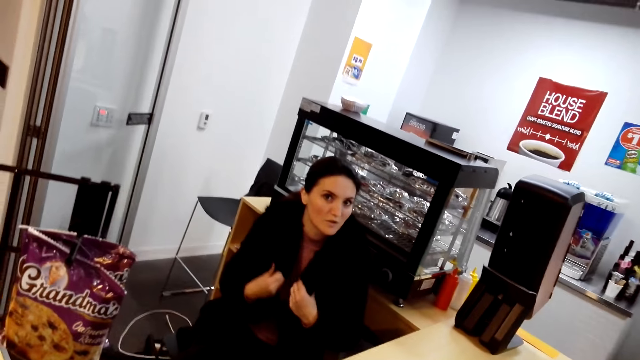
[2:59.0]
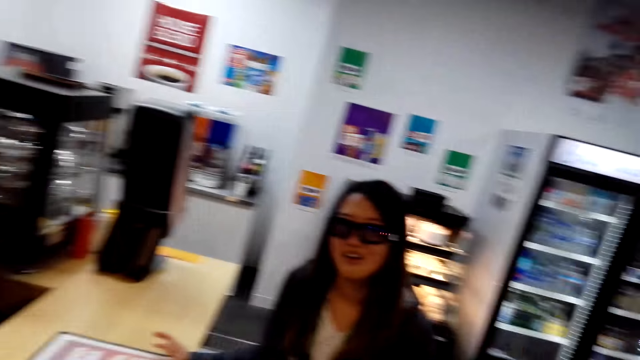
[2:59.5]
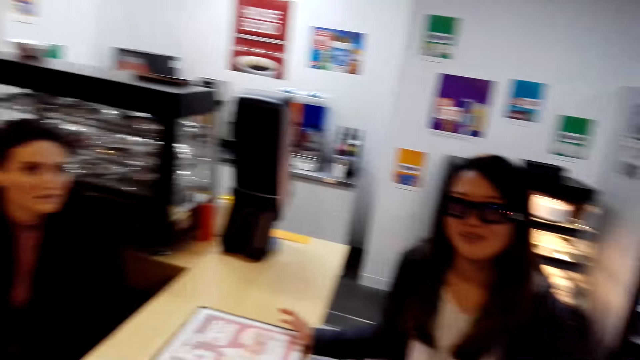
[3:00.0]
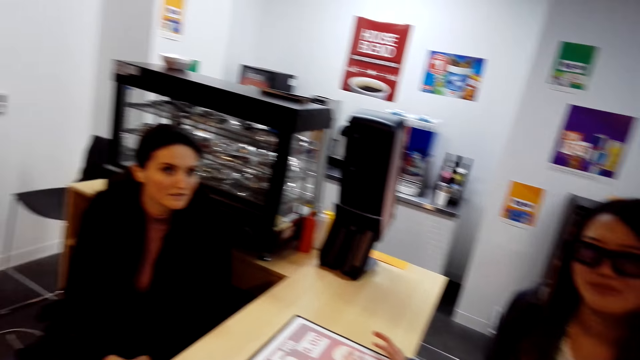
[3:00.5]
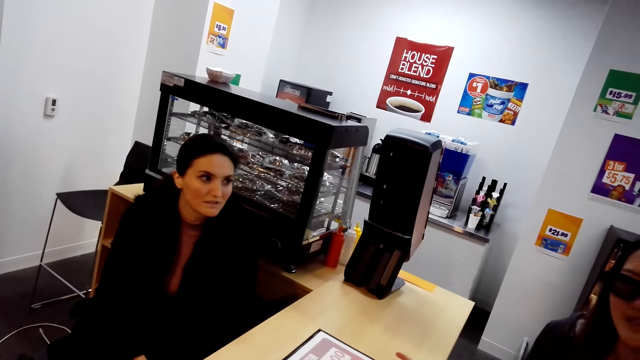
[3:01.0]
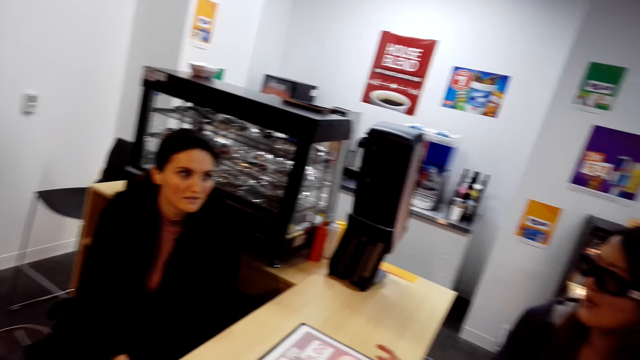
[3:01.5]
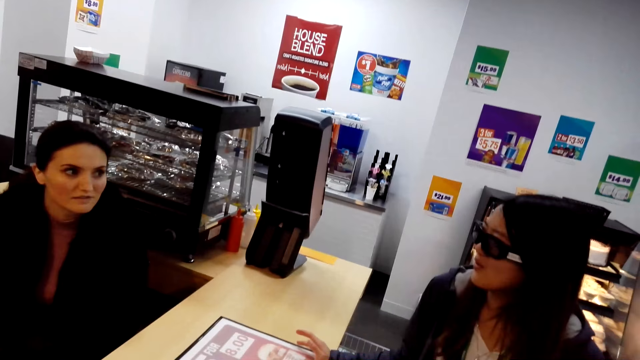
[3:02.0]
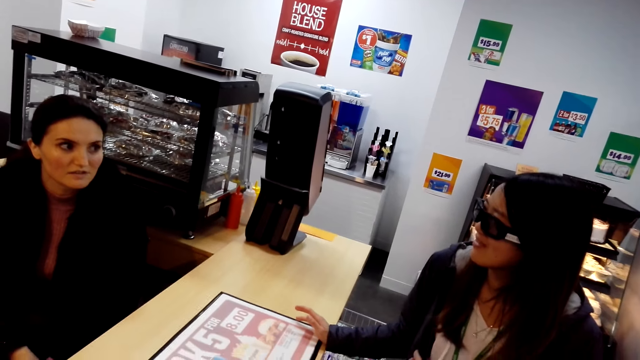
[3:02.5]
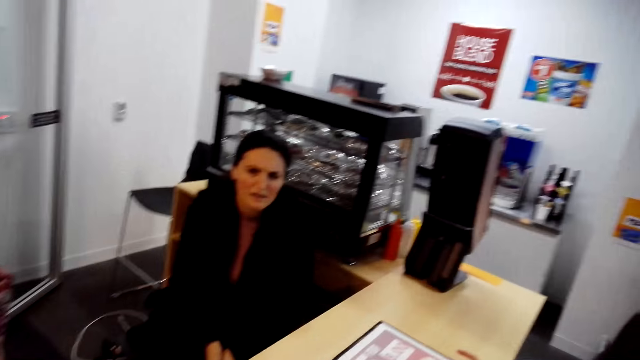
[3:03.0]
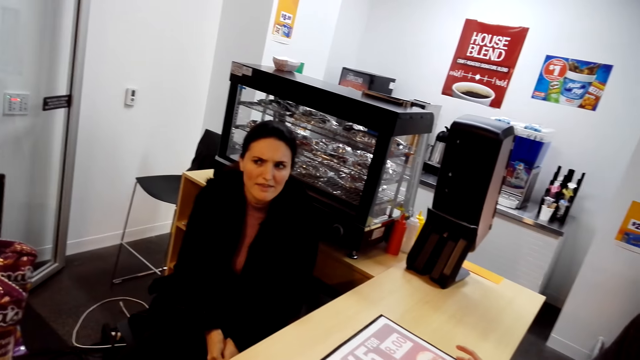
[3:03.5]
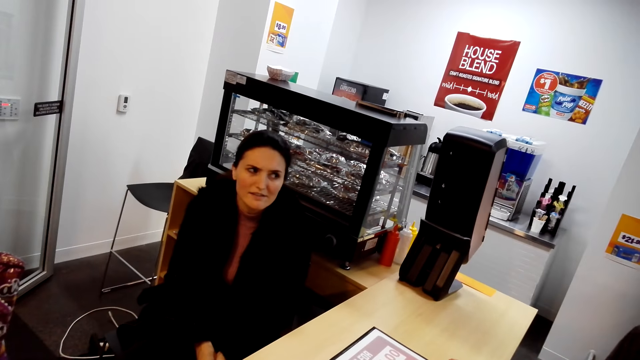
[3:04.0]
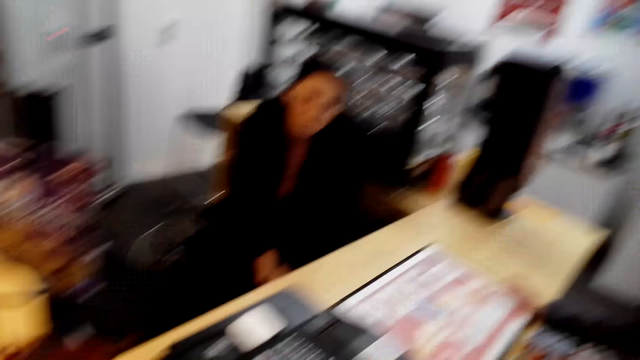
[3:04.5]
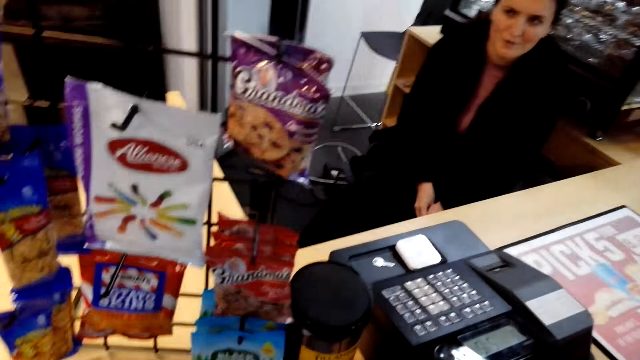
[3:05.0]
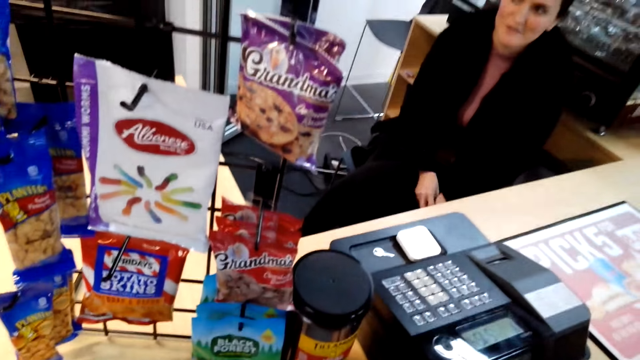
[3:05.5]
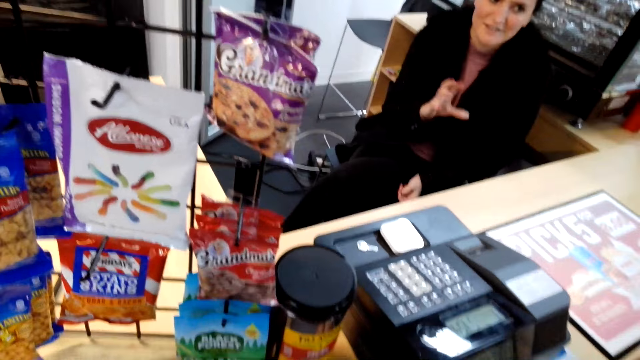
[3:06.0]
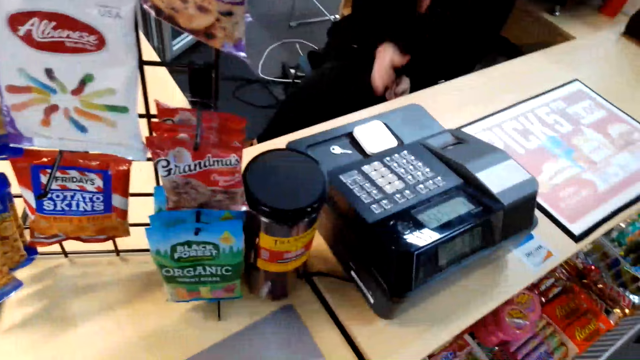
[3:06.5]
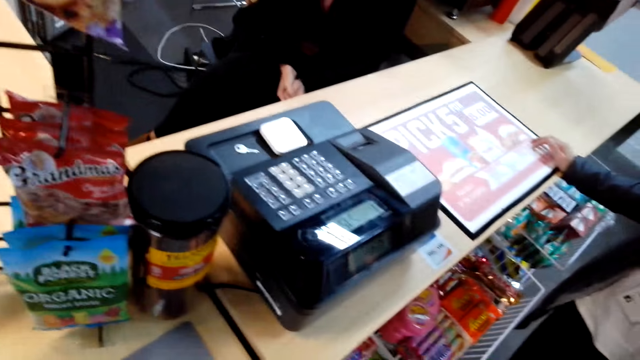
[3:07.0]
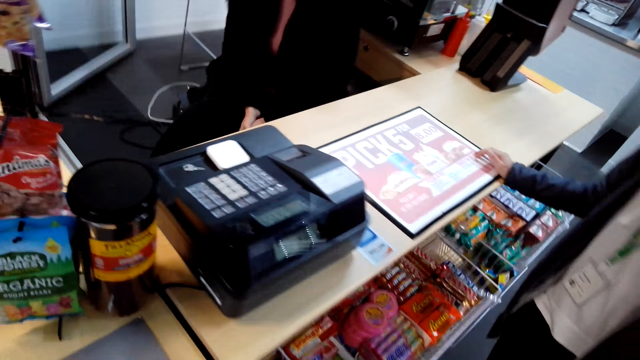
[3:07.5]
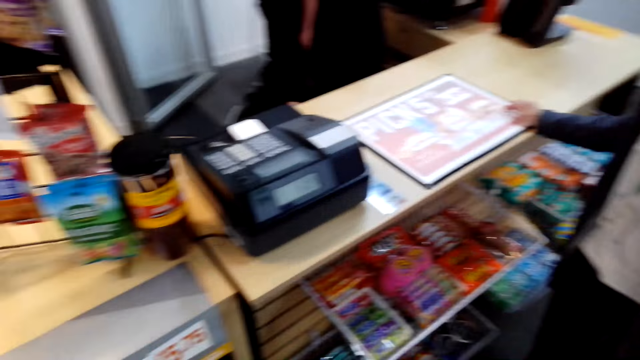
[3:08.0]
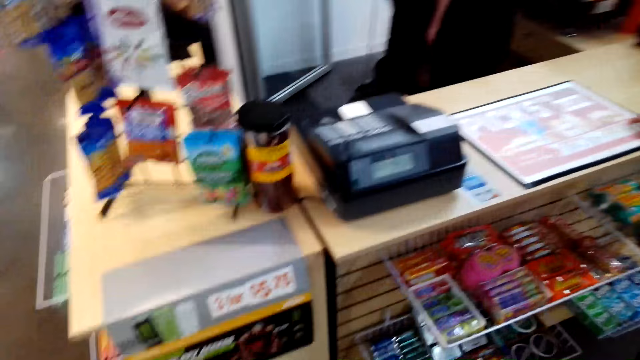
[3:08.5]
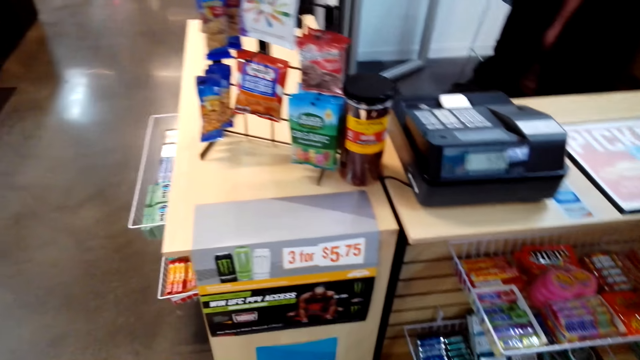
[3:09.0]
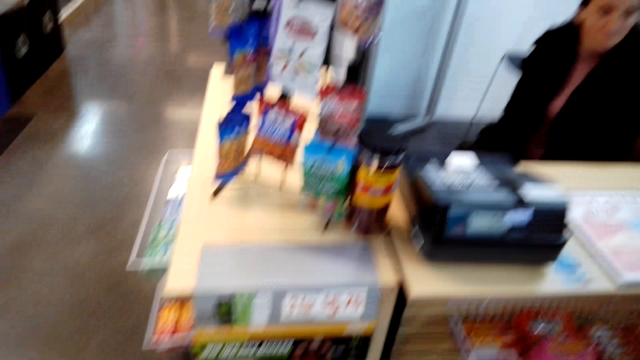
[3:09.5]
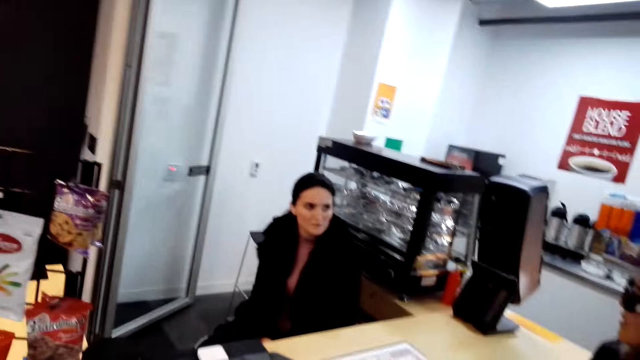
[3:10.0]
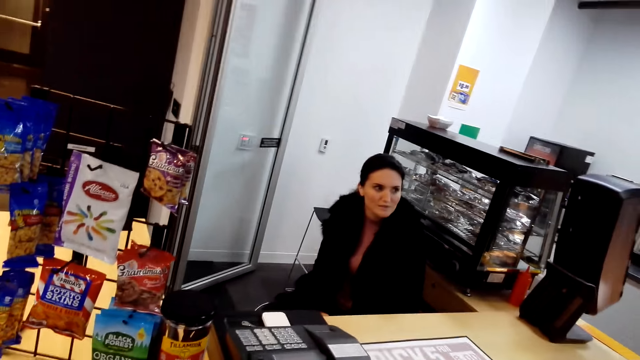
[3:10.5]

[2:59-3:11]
A lady covers herself with her sweater. Another lady speaks to the first lady. The first lady speaks to the other lady. The first lady moves her hand.

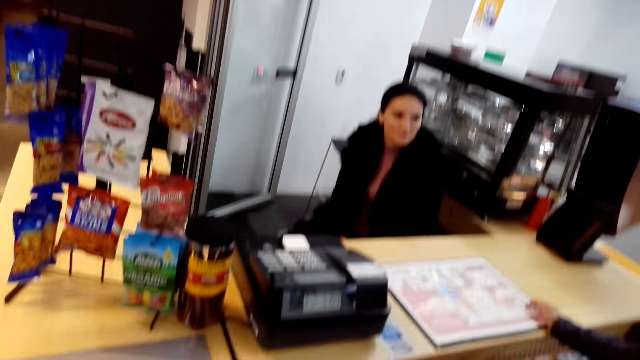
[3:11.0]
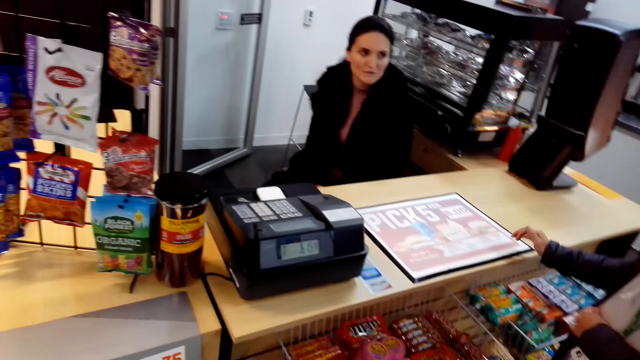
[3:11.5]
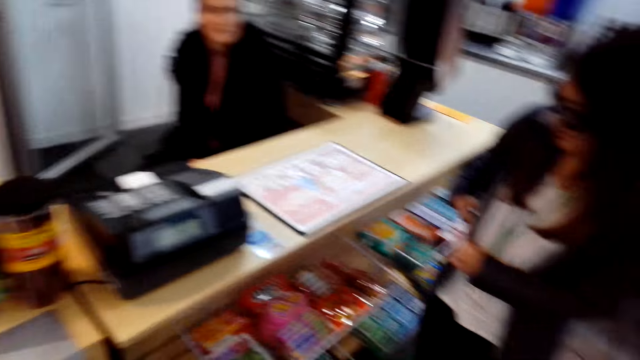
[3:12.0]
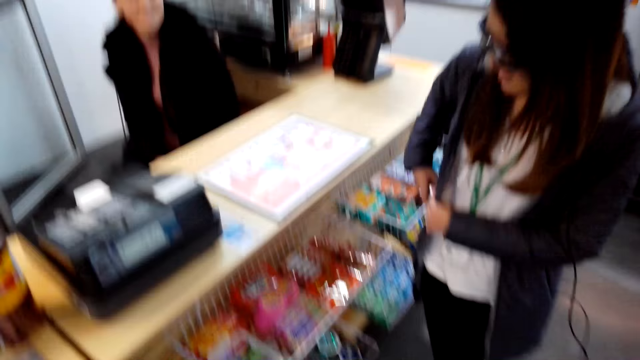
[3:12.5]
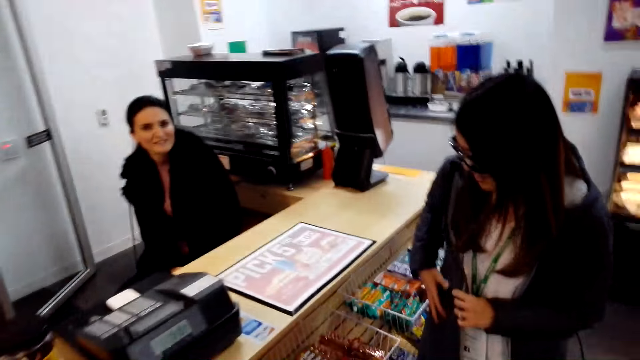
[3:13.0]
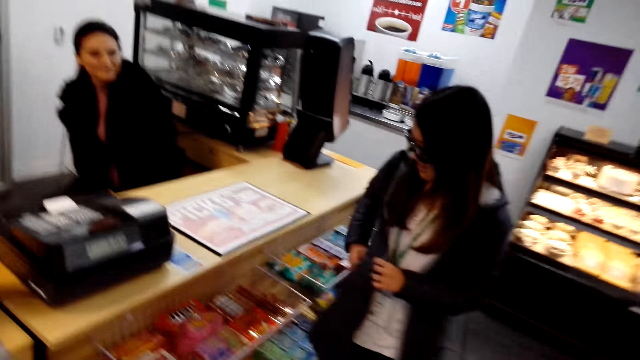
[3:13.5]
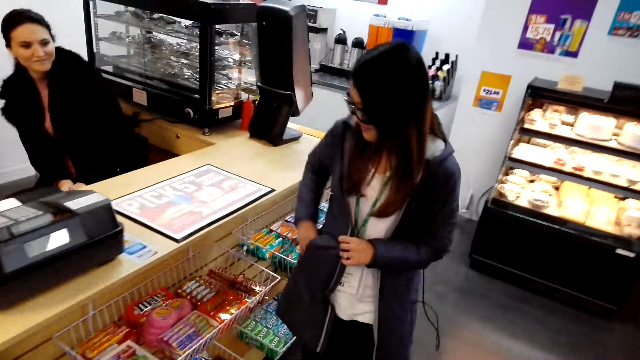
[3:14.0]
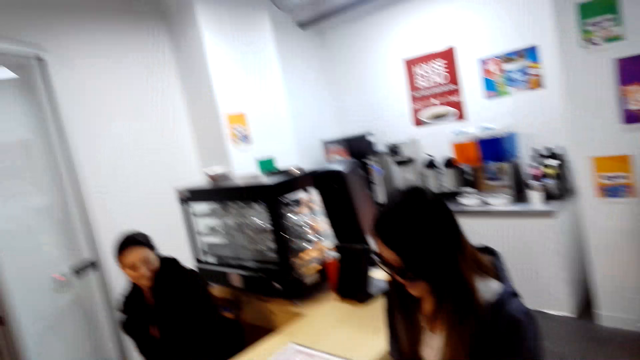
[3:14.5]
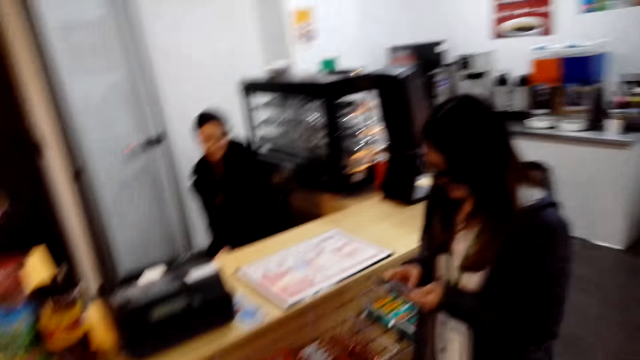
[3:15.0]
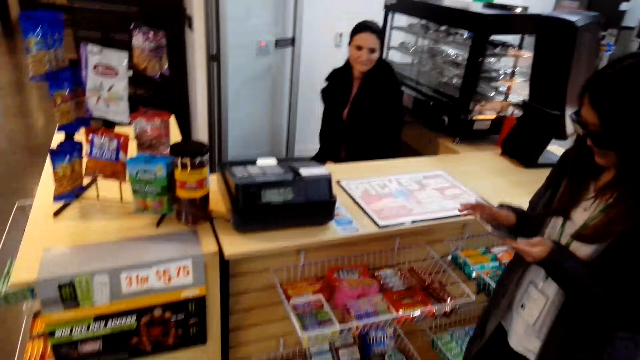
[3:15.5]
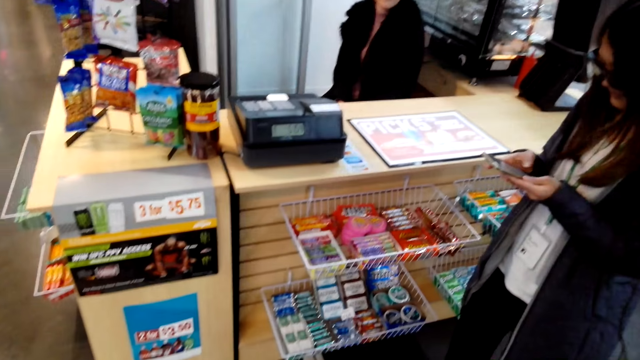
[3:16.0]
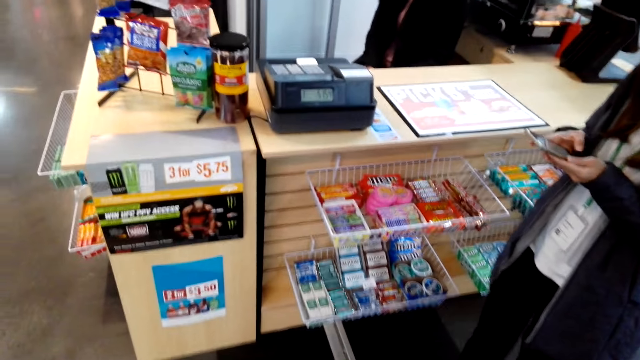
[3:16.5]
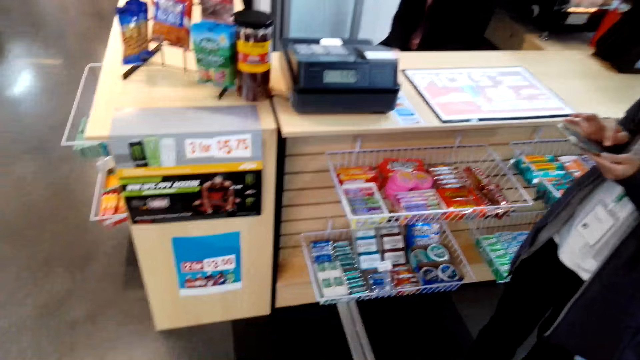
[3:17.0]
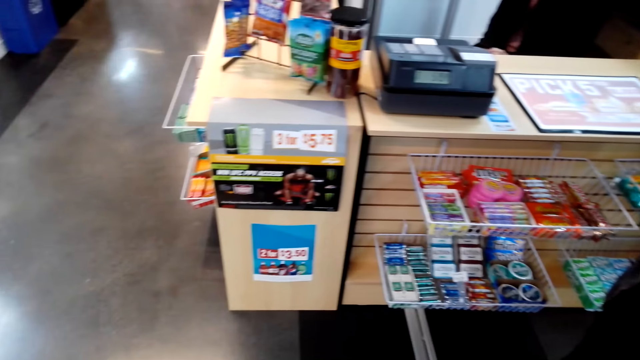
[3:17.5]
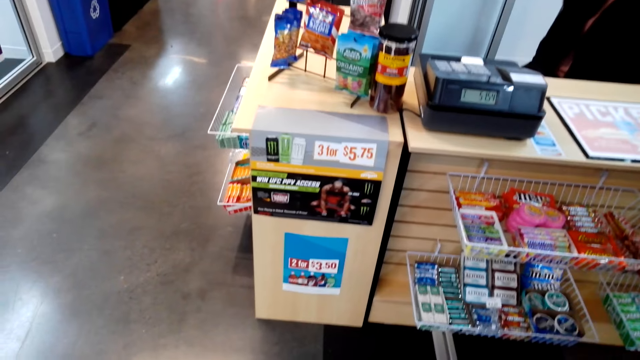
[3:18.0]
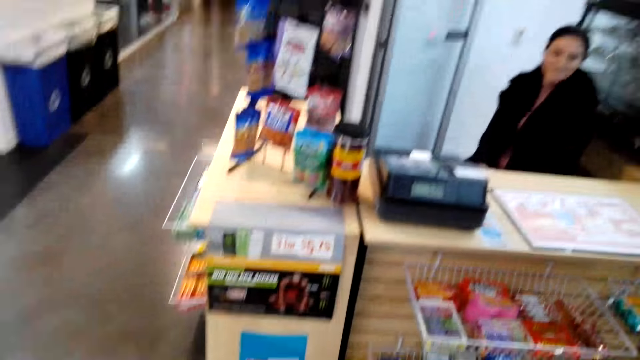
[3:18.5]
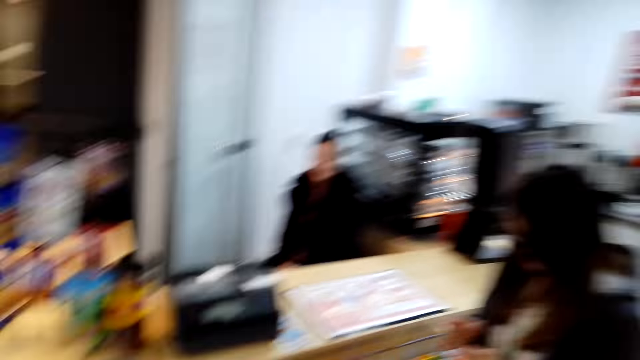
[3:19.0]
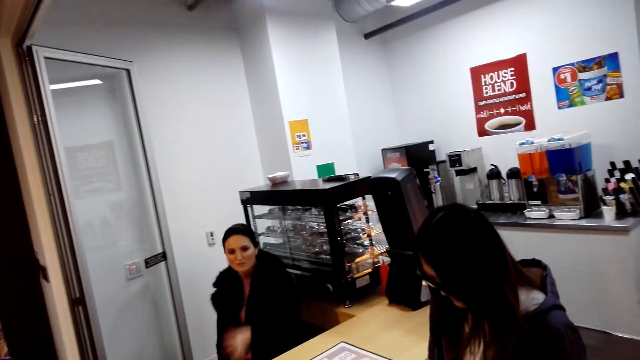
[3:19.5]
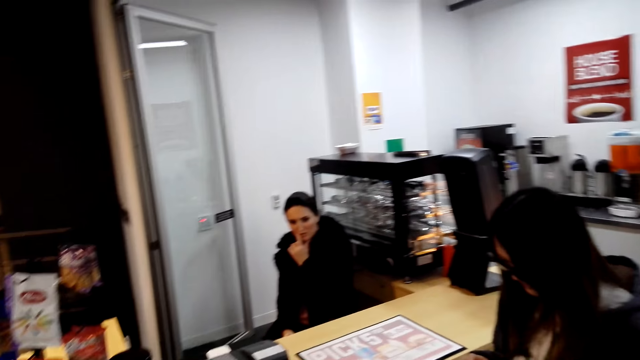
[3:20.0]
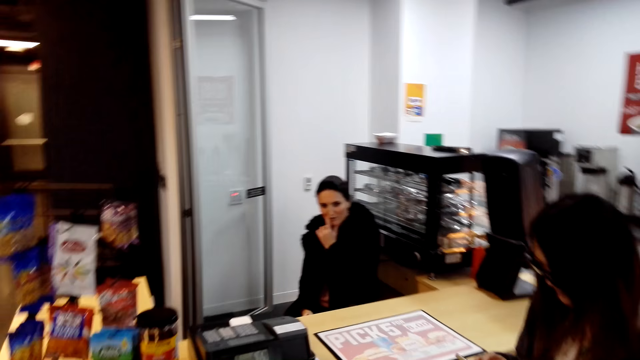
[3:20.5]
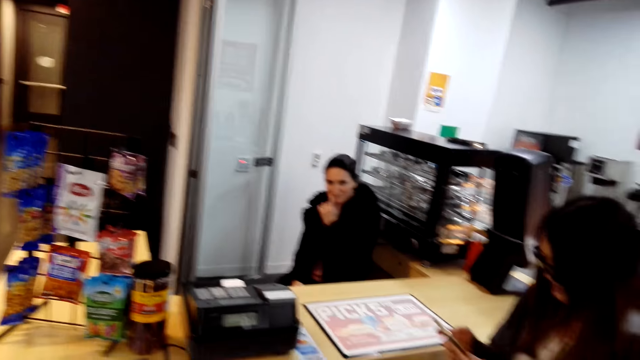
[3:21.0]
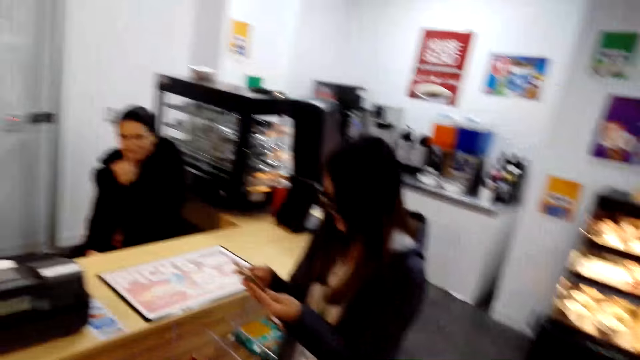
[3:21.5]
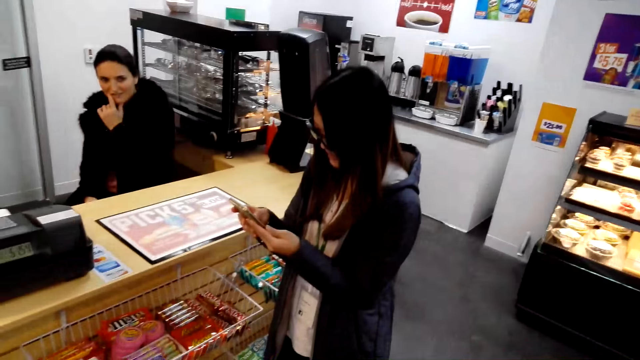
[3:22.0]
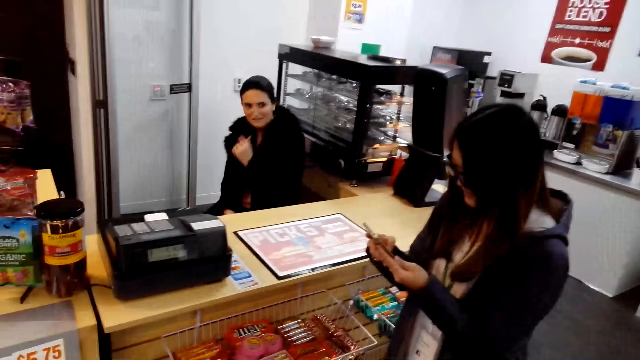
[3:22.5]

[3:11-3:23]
A lady reaches inside her pocket. The lady pulls out a phone. The lady uses her phone. Another lady scratches her face.
